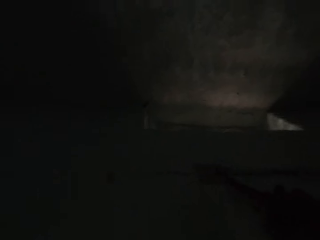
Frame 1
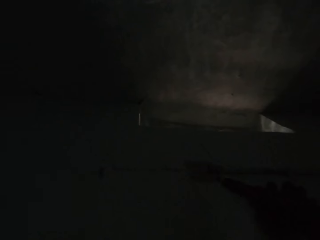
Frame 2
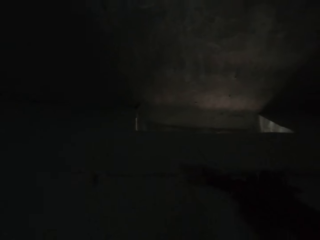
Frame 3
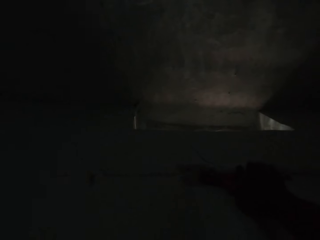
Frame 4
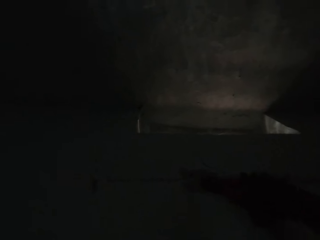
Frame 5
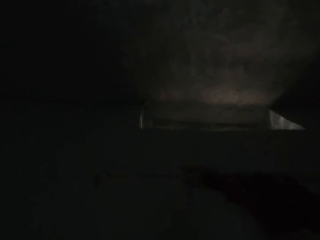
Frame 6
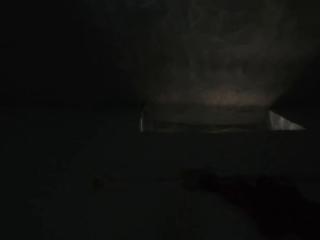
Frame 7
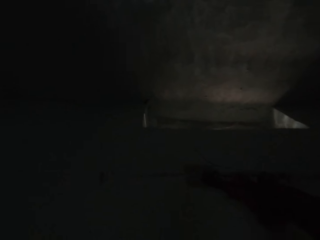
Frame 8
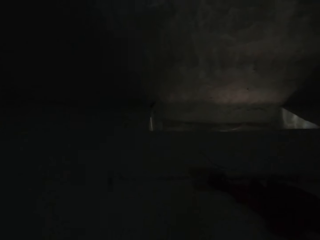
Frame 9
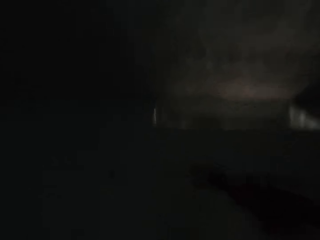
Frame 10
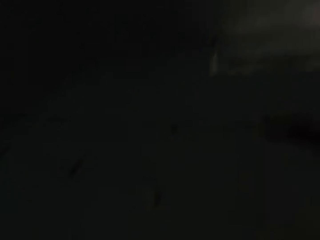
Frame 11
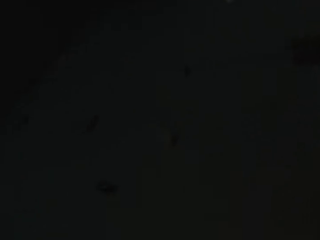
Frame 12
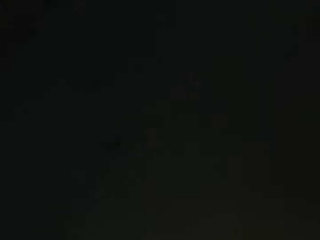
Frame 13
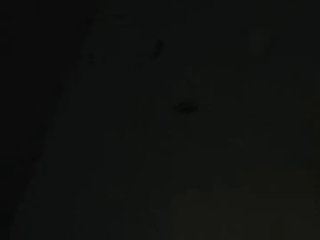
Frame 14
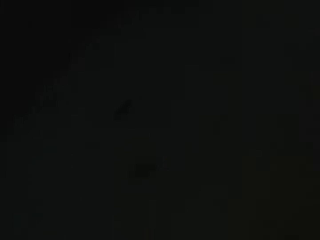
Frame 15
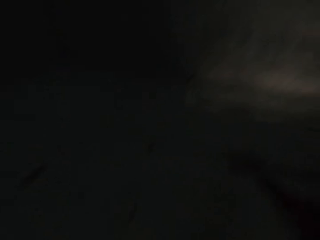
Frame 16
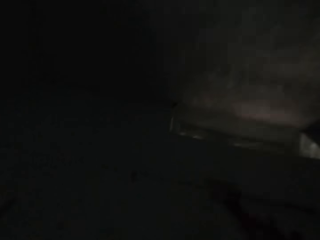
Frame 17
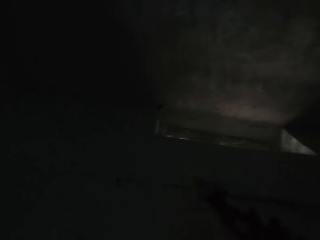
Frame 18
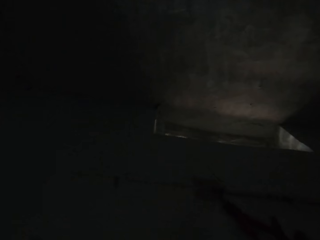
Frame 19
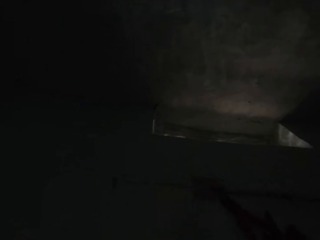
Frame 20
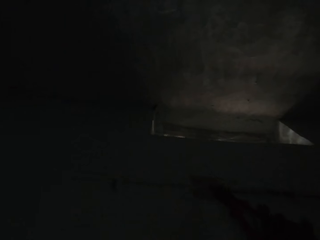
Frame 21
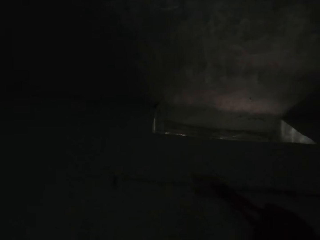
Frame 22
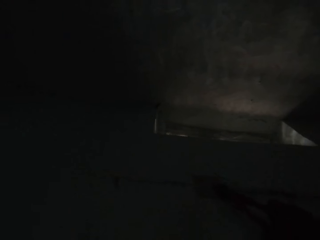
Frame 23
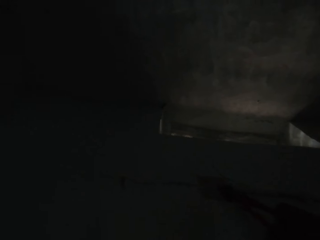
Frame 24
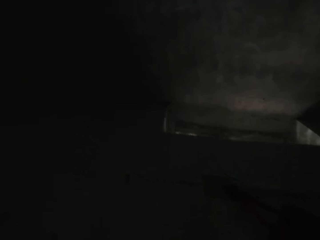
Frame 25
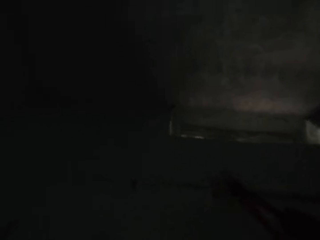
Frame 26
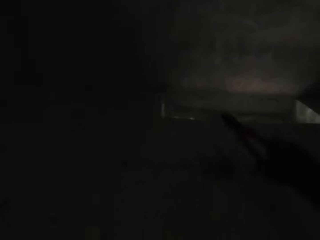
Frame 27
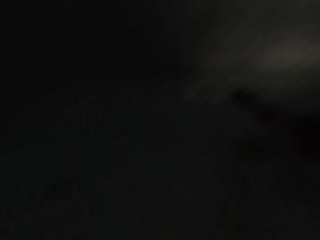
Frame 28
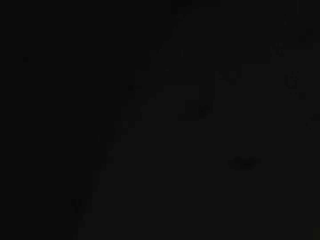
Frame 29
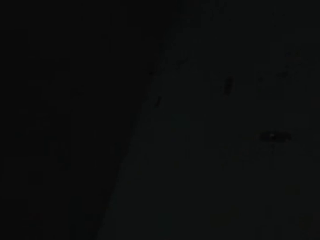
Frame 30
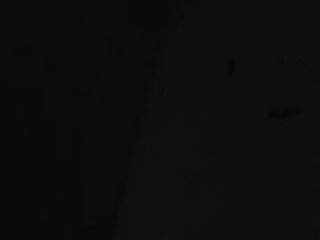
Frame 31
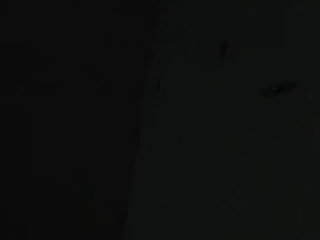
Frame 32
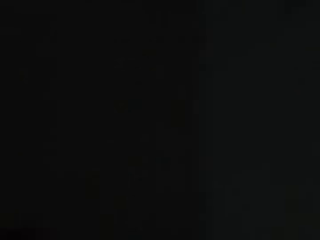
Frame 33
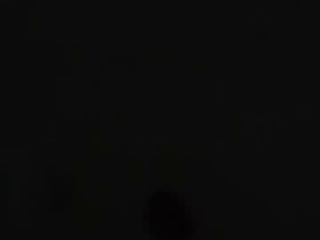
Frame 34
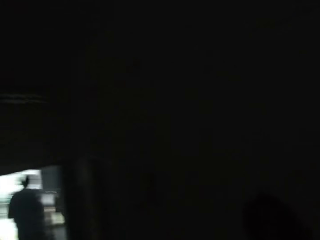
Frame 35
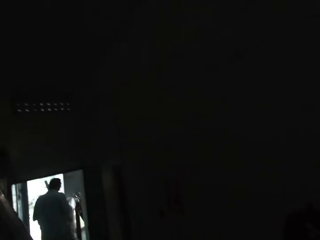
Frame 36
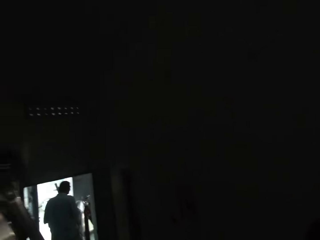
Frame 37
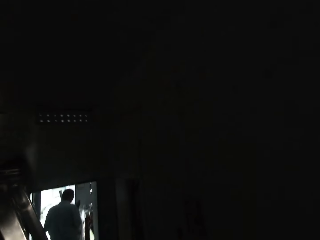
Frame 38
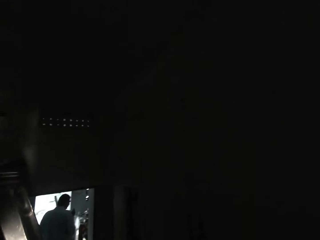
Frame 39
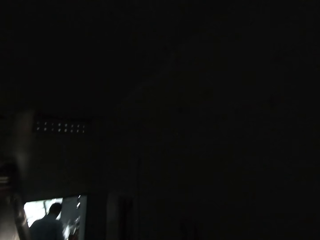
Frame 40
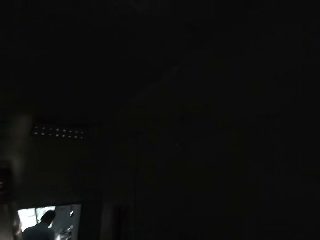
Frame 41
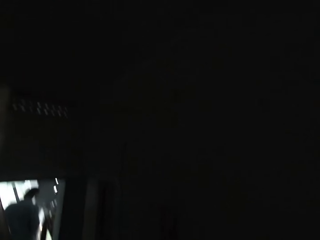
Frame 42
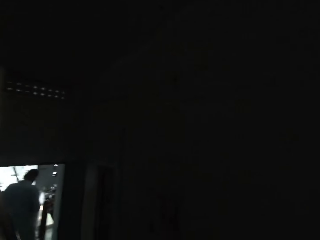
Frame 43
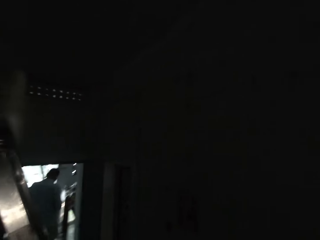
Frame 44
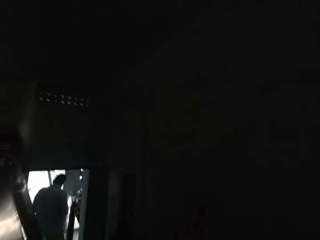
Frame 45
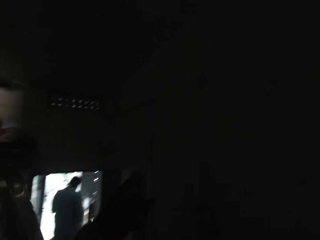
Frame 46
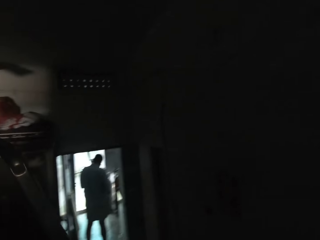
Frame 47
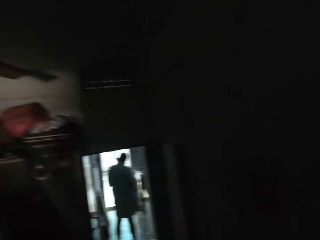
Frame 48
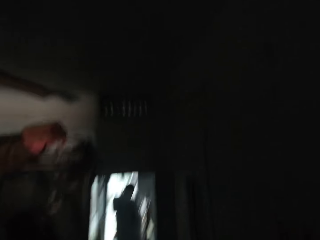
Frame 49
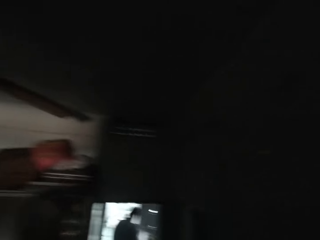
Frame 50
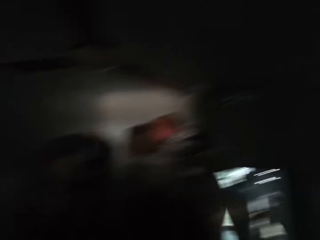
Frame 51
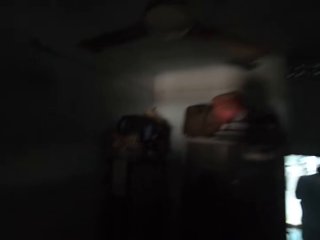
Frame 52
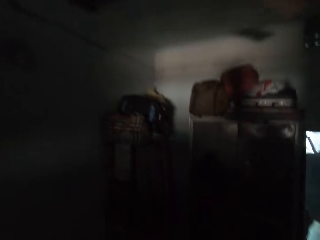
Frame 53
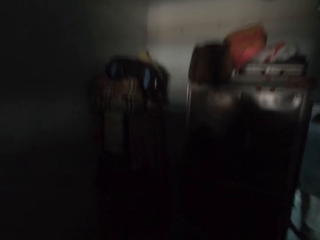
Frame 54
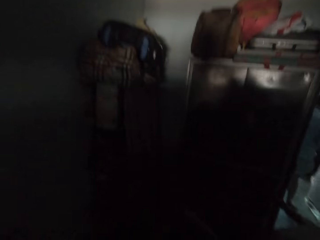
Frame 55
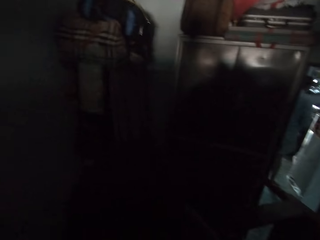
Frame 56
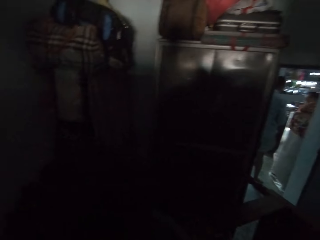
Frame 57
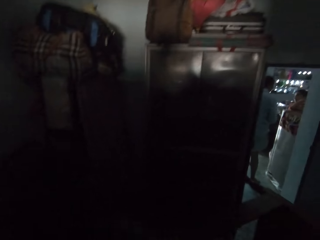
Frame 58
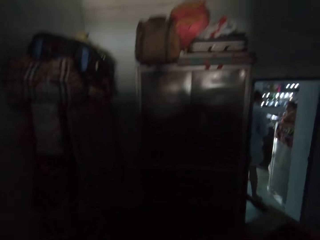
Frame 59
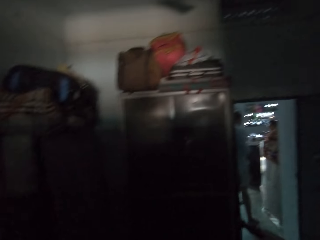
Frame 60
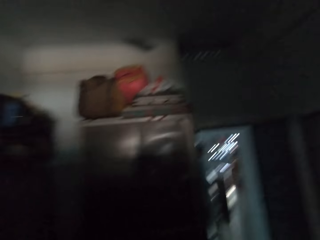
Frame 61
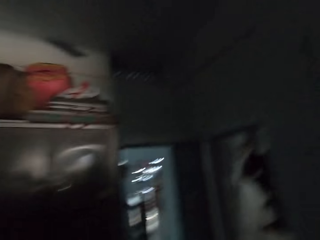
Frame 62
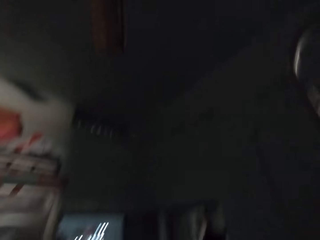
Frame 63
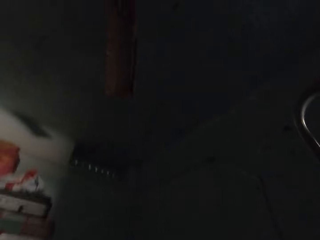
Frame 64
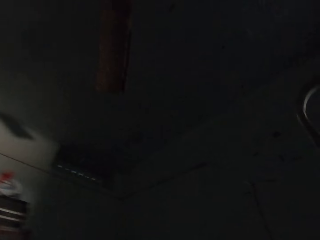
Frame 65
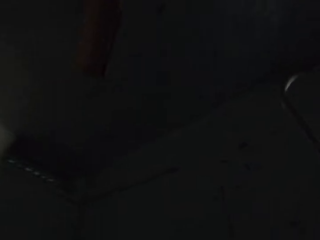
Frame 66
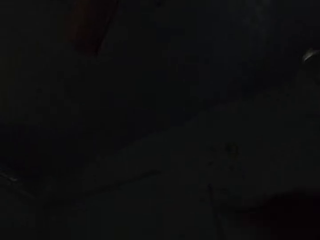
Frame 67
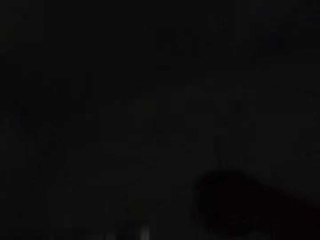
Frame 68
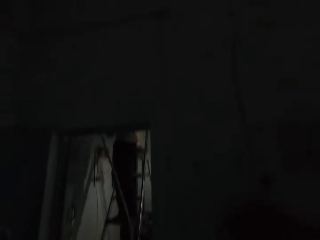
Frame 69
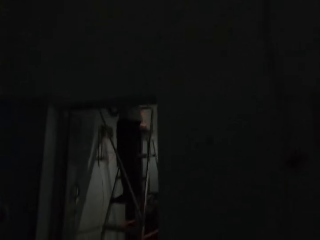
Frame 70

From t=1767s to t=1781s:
The camera wearer pulls a cable with pliers. They look around the room. They climb down the ladder.

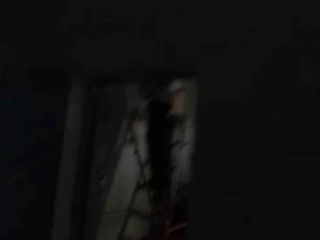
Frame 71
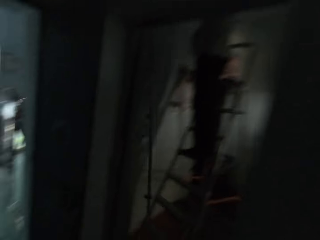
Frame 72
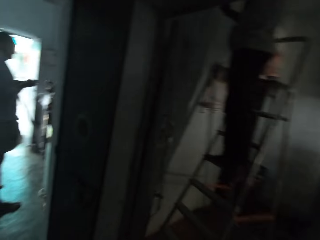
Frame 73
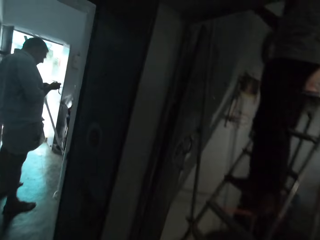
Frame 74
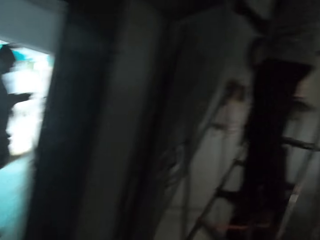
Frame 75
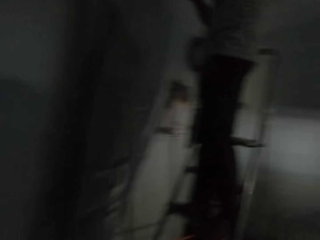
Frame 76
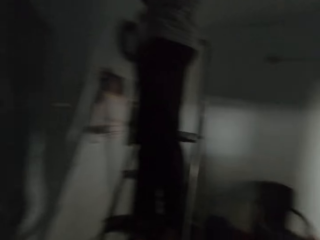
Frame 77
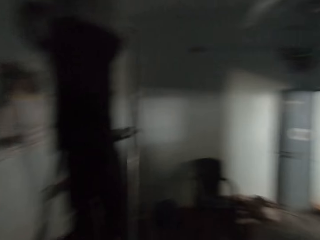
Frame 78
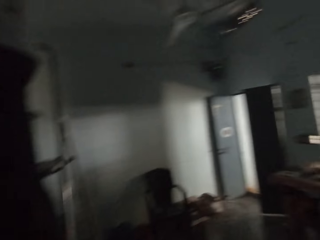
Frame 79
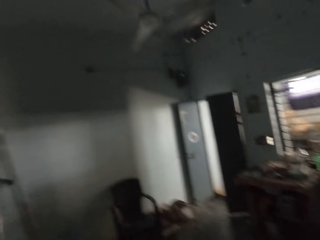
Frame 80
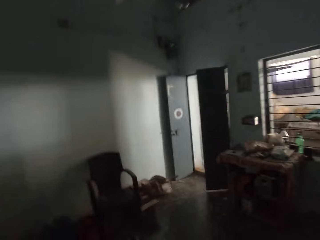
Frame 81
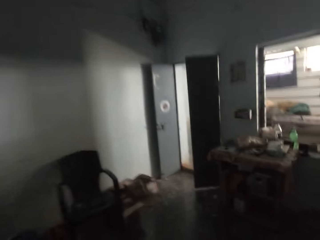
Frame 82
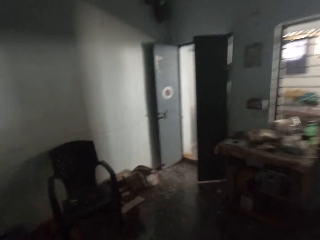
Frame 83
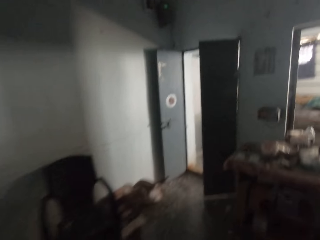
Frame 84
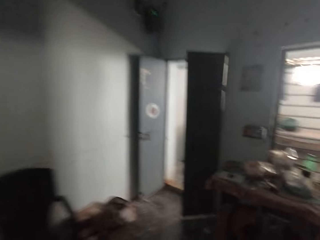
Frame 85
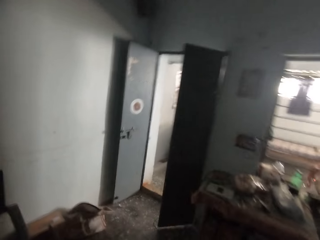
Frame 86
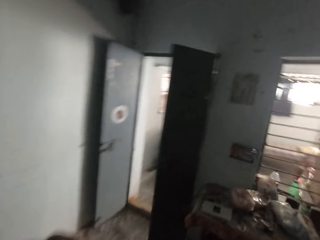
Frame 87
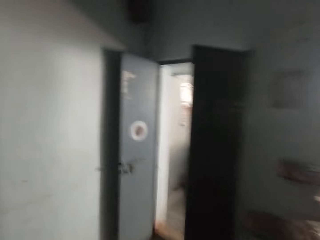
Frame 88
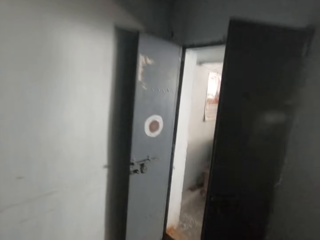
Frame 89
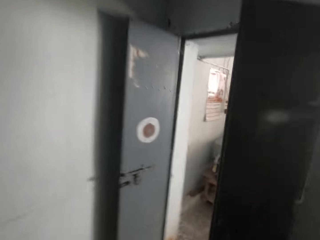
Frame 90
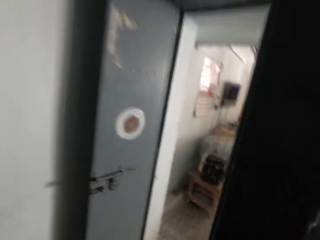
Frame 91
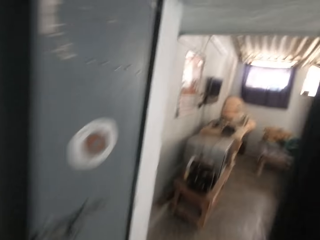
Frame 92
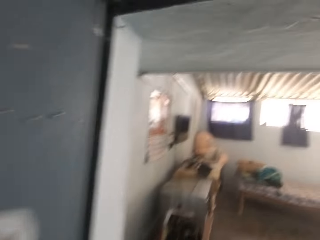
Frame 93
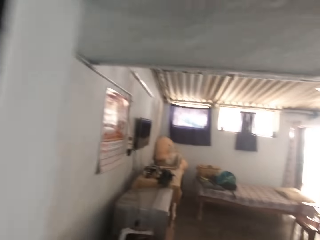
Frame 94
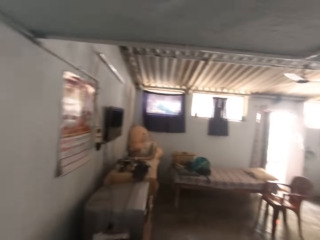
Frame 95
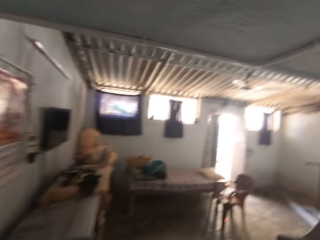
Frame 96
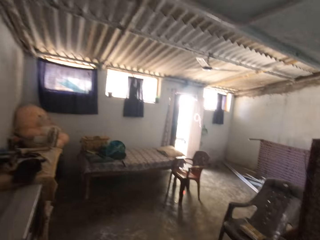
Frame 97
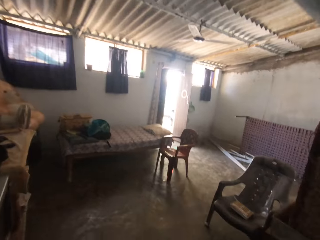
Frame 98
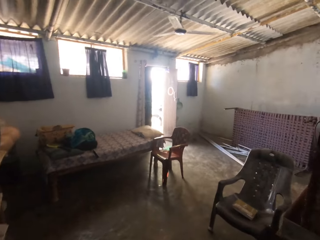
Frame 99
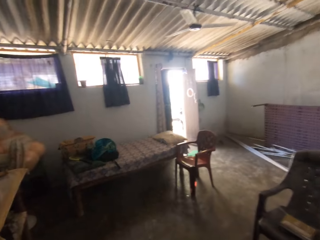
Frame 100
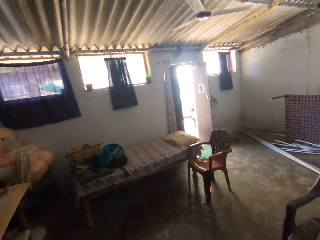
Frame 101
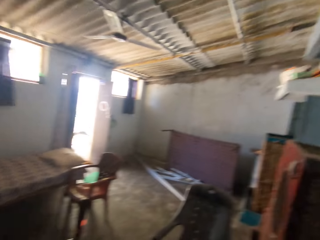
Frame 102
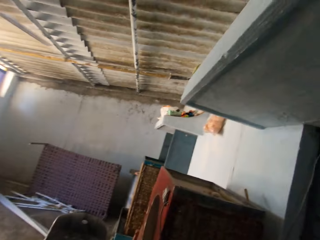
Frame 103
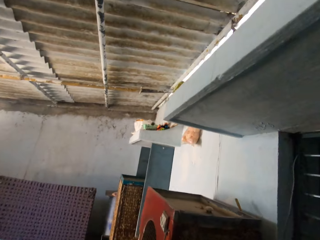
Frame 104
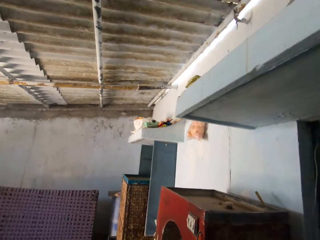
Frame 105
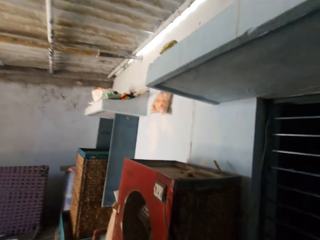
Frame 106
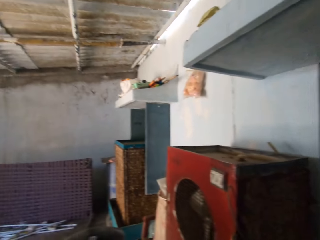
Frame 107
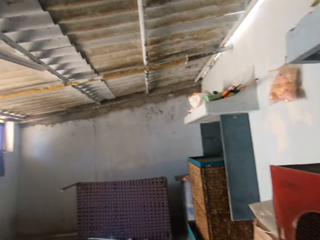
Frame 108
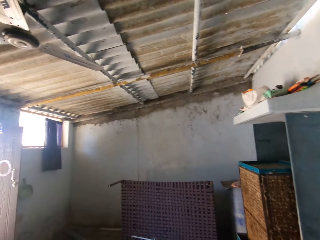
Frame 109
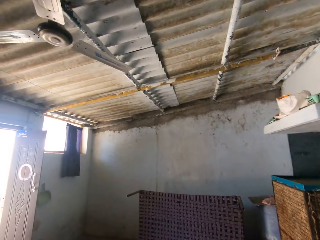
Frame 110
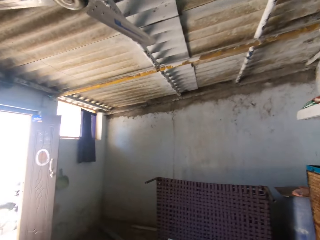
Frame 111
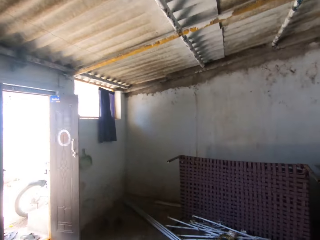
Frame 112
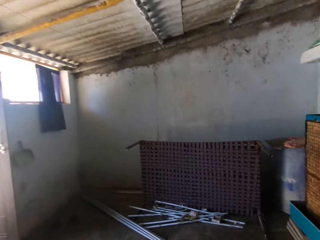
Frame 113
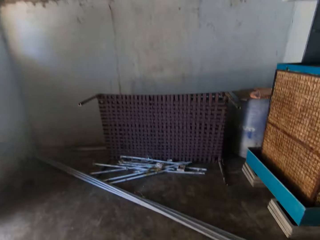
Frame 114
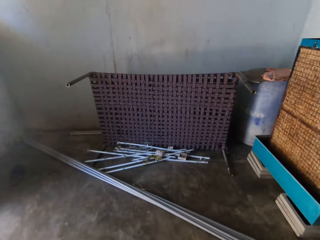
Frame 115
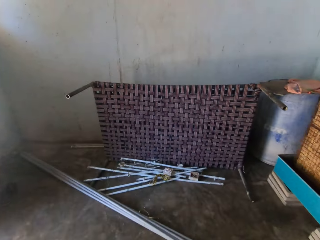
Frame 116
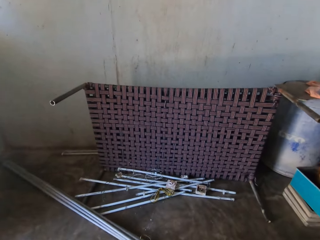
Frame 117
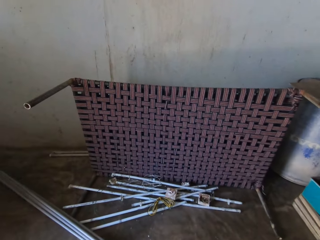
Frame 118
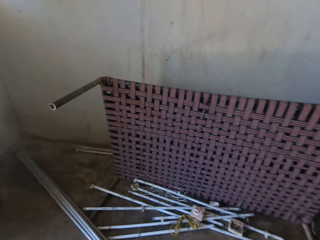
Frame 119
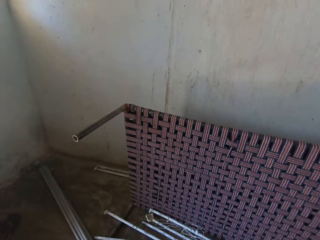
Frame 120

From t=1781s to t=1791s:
The camera wearer walks in the house.
